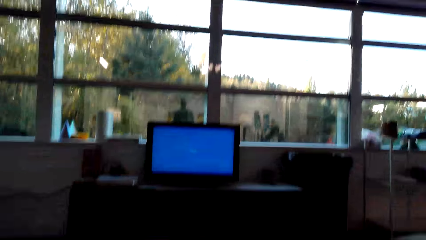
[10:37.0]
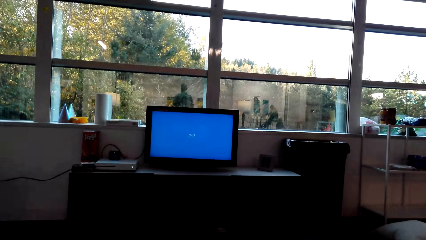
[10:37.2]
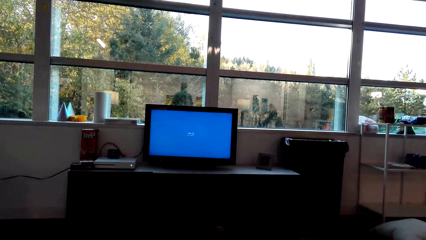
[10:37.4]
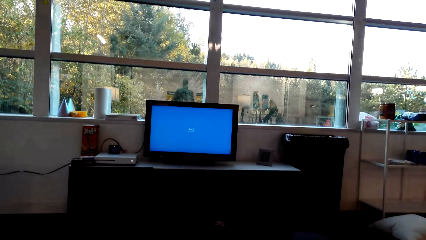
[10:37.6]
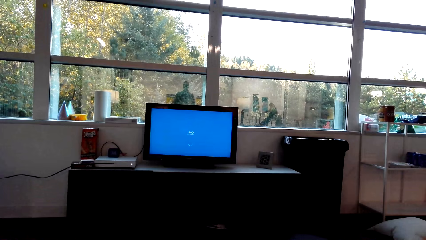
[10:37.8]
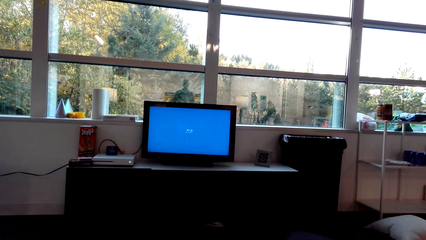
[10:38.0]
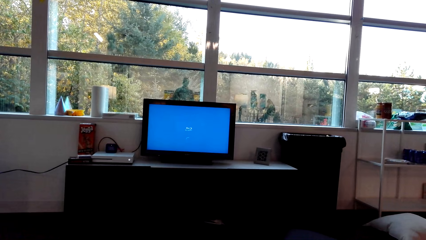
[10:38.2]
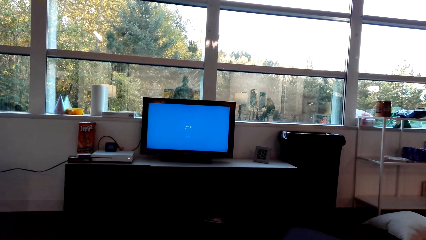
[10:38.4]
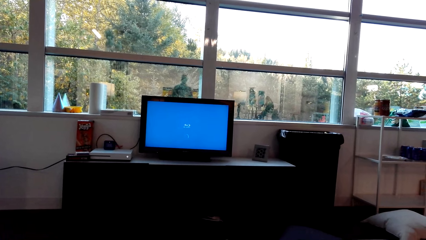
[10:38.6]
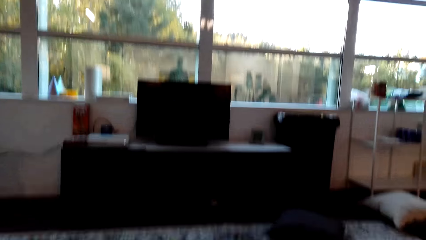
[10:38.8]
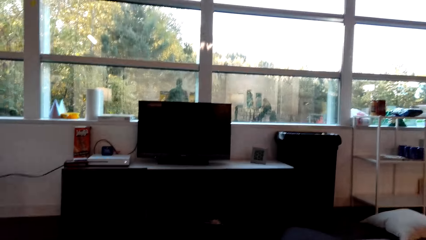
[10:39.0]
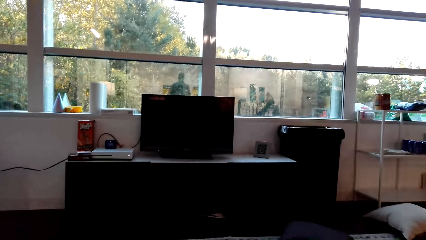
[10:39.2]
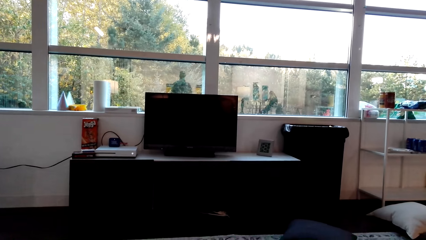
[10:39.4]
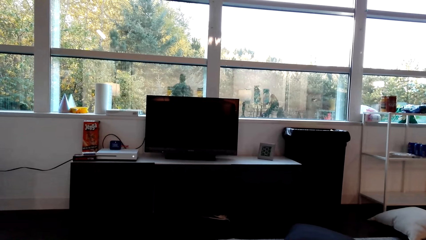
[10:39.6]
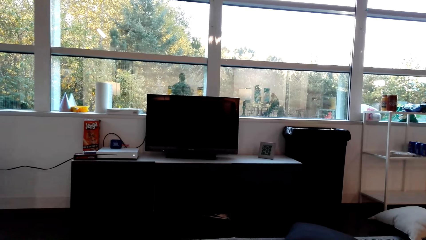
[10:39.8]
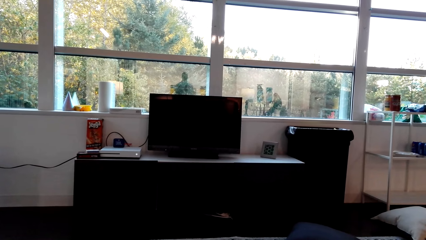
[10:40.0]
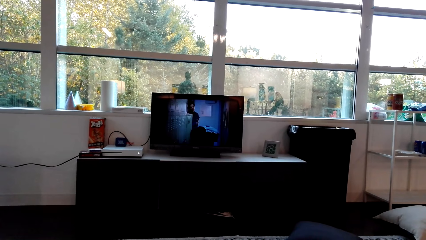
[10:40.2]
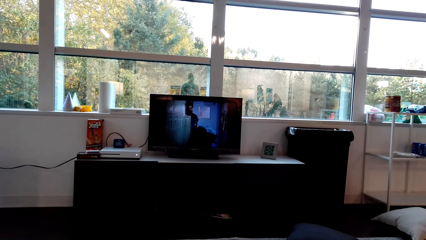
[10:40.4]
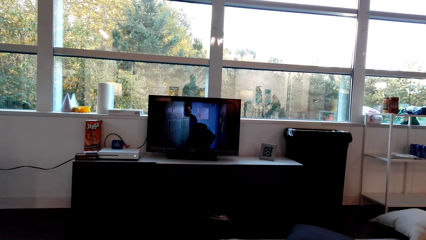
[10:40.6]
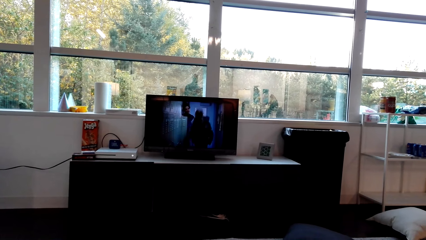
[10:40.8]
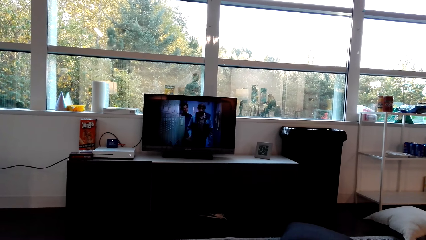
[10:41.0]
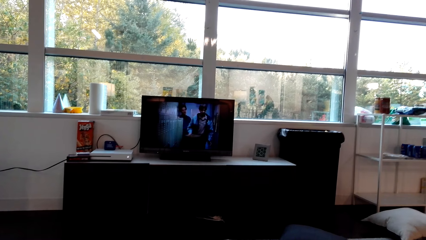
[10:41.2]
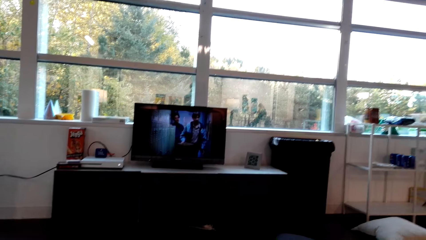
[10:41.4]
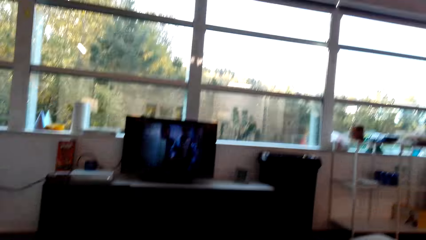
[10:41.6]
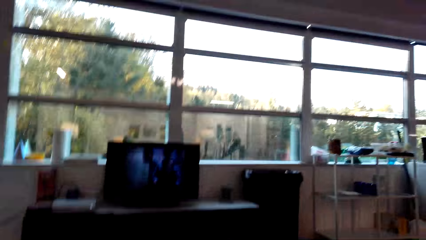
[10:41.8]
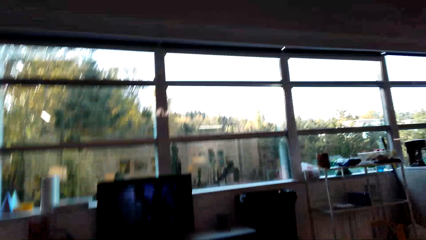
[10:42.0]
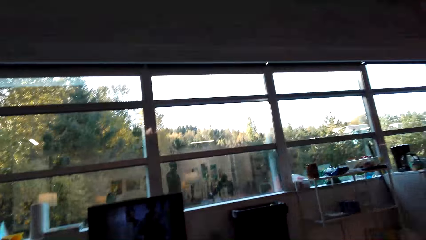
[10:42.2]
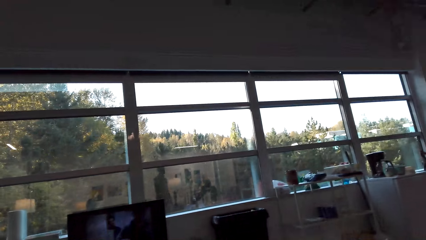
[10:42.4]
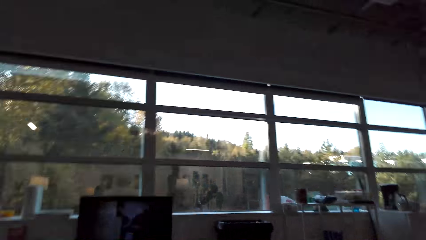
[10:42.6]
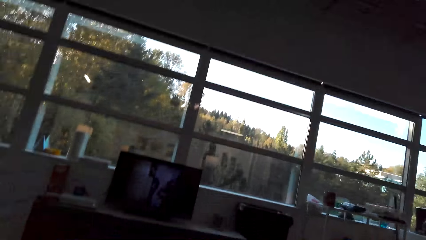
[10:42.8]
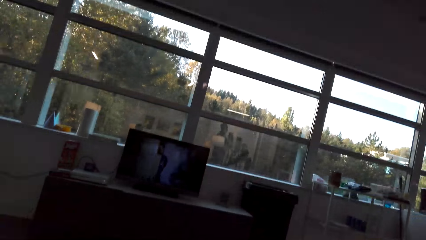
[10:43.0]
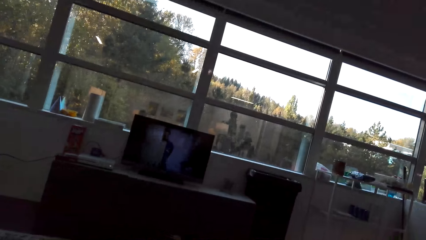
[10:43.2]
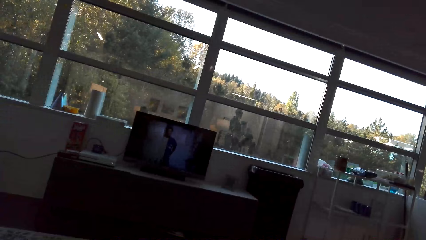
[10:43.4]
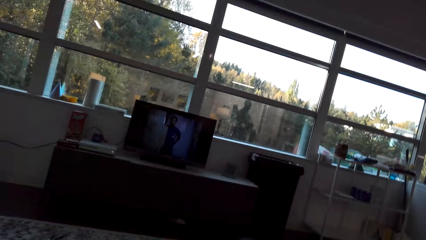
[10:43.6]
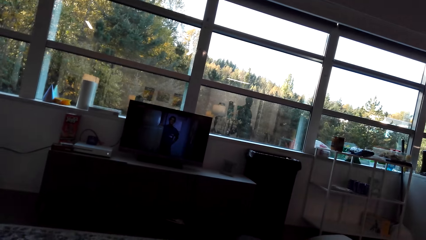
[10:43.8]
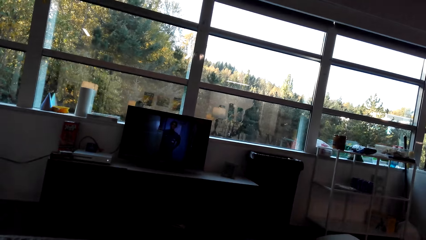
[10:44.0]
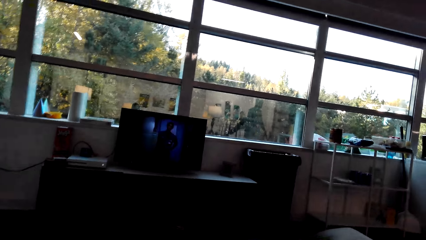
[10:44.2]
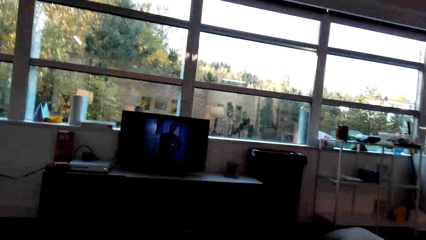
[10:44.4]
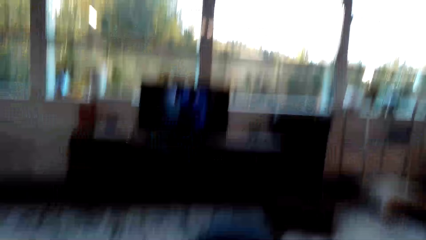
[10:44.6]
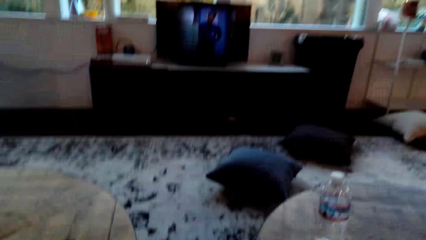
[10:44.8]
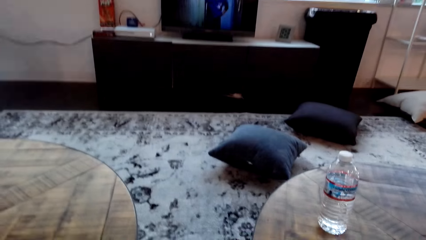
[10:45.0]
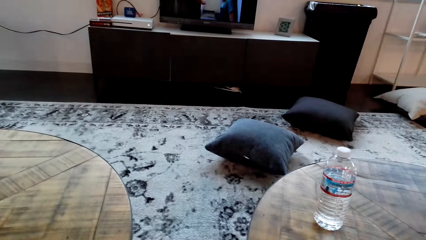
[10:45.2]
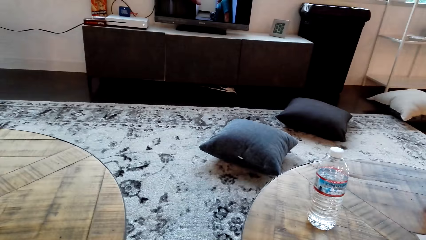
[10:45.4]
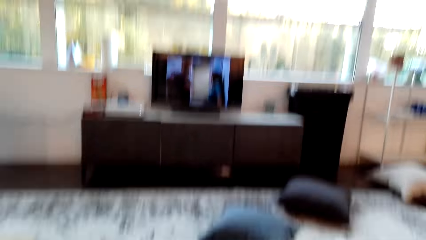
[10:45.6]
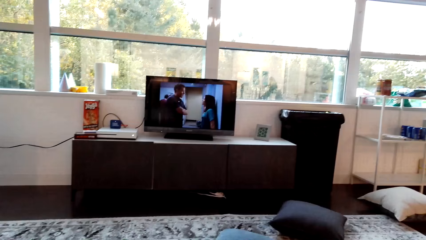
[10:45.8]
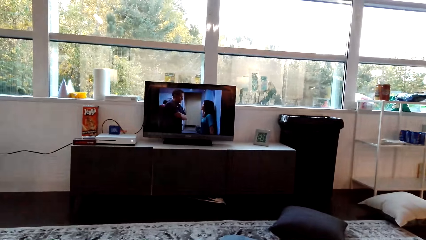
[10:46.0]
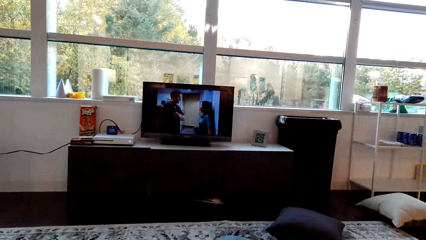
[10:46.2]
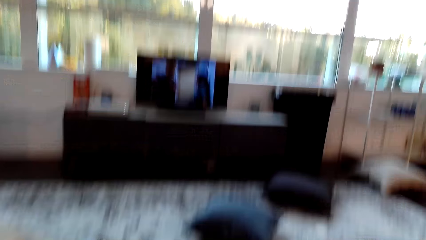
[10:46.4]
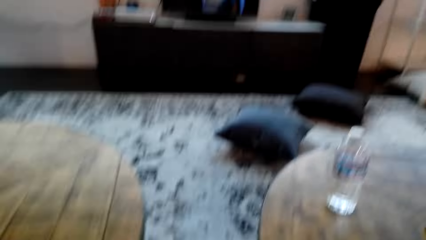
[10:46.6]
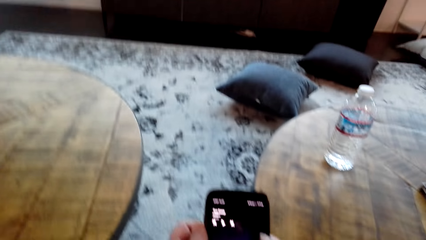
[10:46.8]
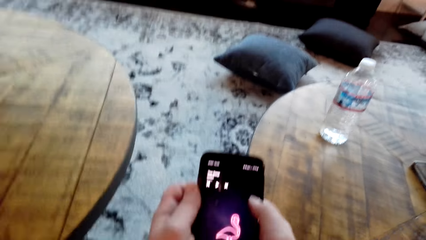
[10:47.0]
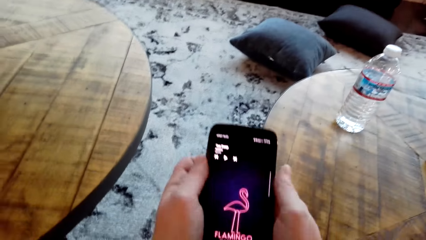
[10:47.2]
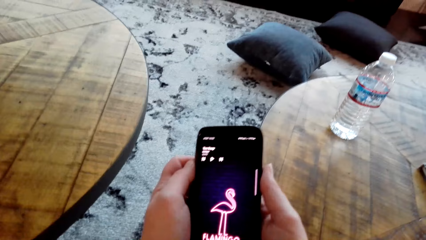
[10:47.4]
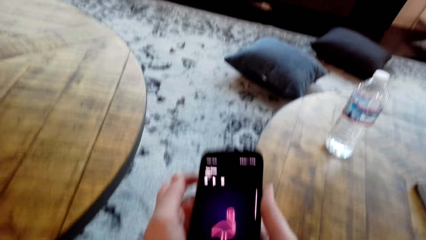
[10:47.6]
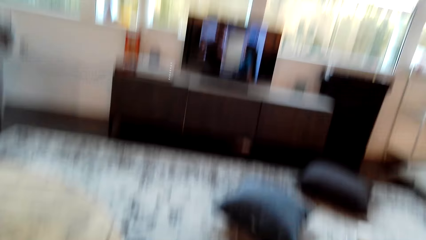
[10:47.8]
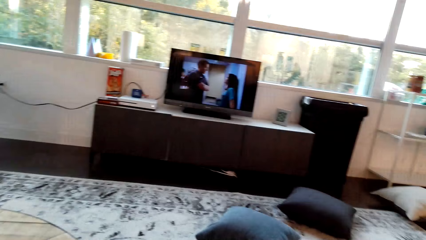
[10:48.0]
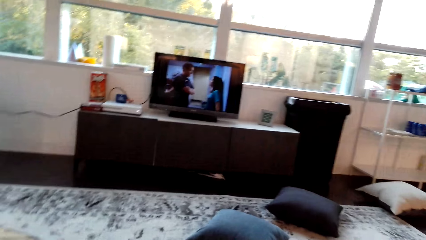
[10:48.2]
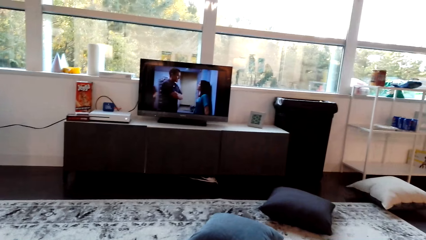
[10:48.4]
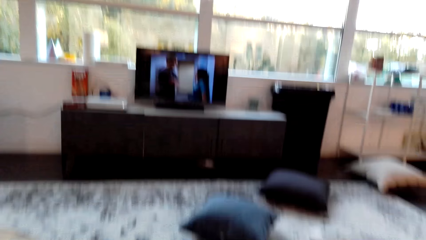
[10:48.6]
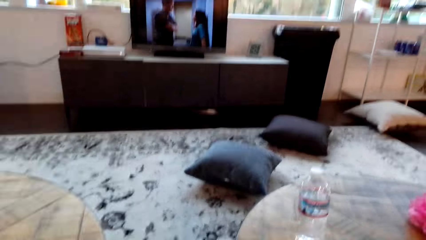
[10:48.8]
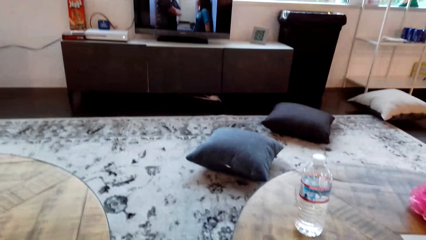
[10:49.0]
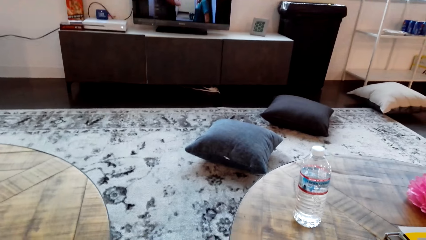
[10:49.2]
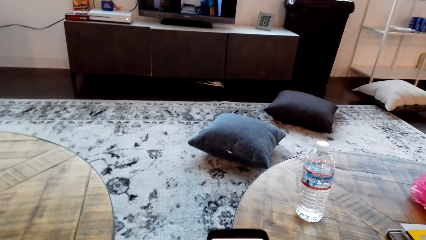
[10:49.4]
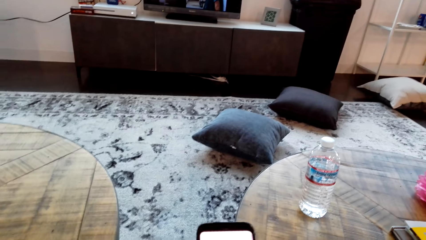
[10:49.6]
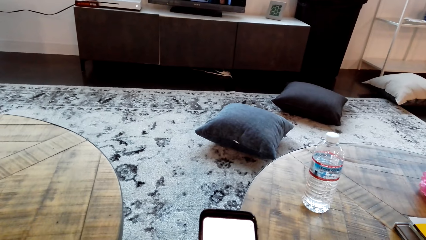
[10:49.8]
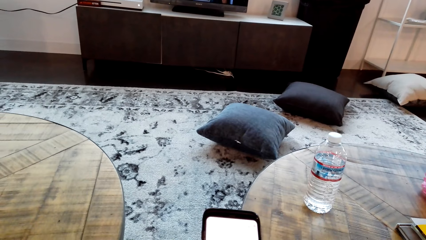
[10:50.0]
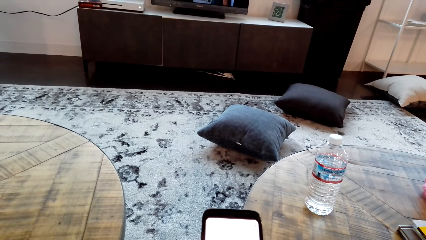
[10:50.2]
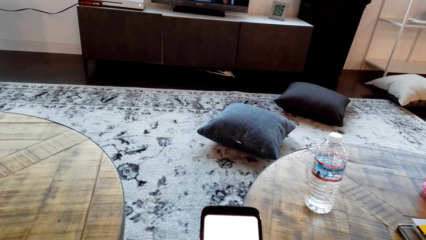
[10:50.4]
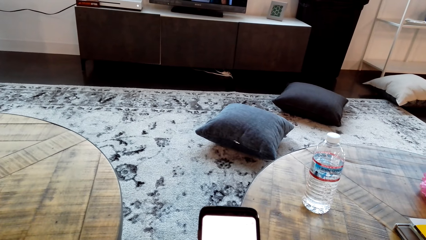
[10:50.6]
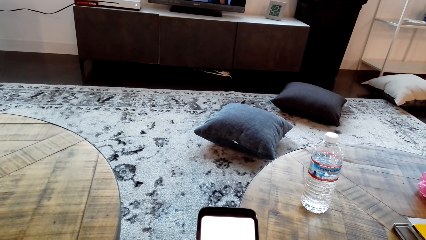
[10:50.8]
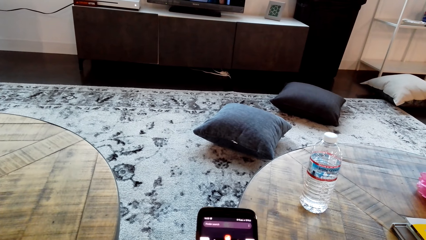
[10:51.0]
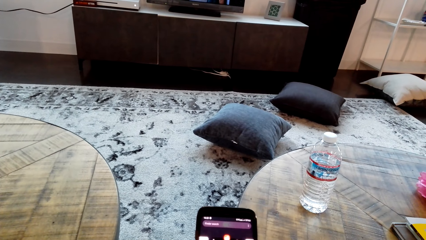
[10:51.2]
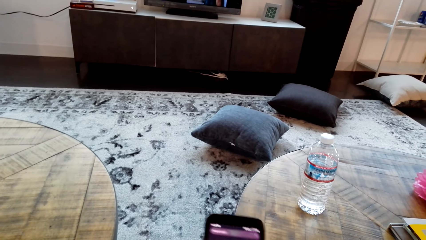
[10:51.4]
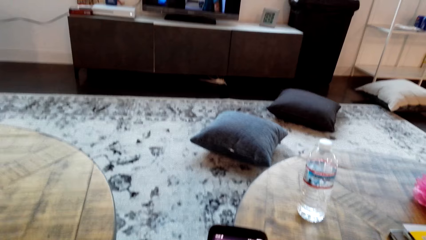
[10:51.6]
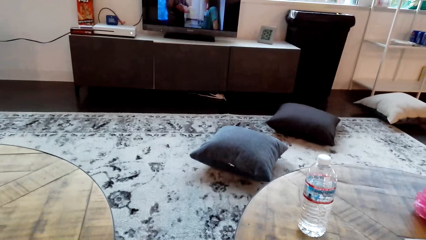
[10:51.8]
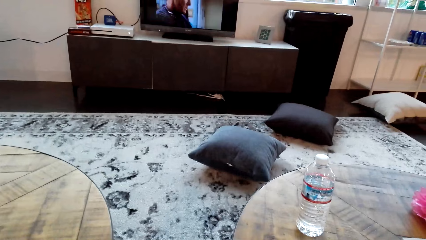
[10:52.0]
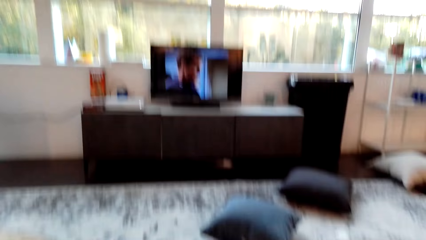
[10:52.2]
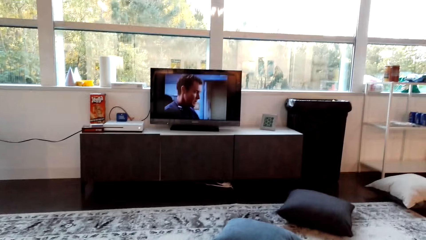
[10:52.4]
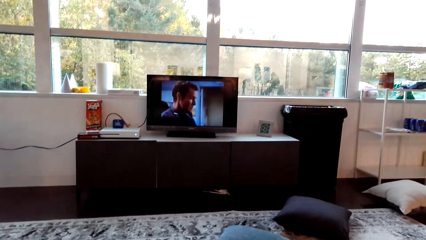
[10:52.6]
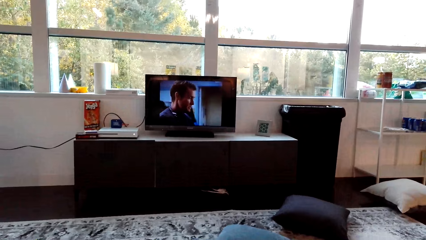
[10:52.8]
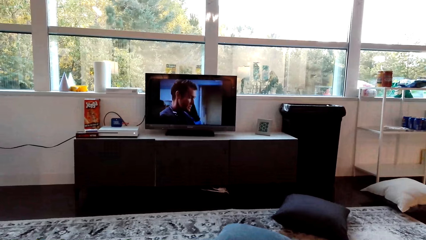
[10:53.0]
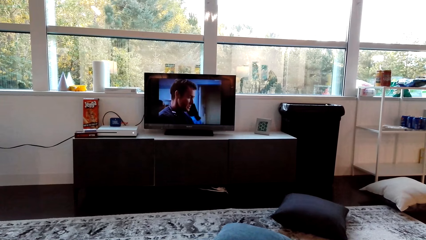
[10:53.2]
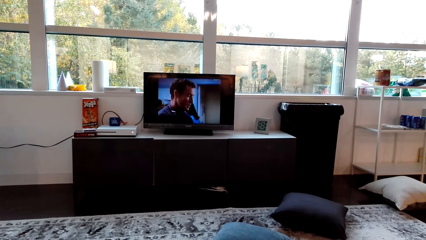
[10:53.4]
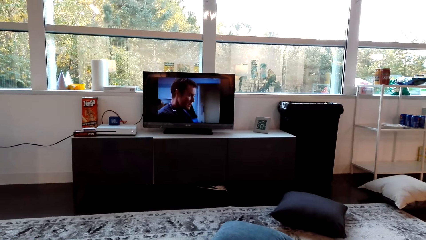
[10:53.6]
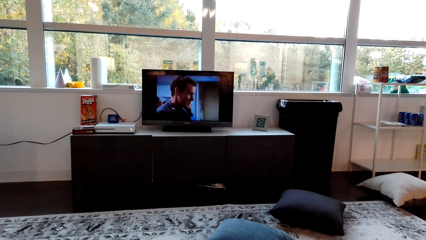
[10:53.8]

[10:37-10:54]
The camera wearer watches the video over the television. They pick up the phone. They operate the phone.
